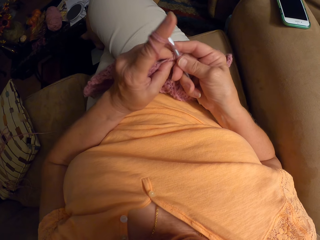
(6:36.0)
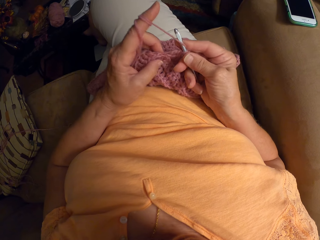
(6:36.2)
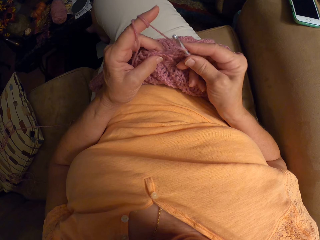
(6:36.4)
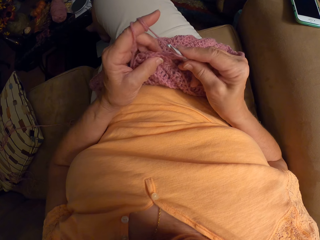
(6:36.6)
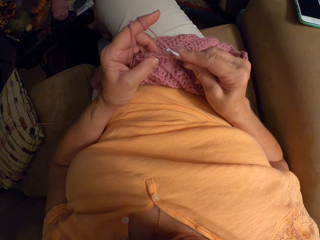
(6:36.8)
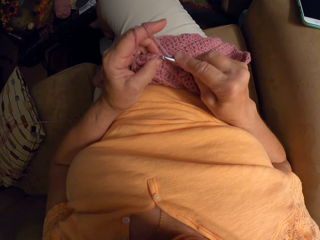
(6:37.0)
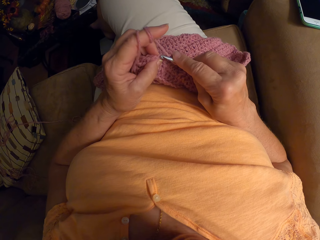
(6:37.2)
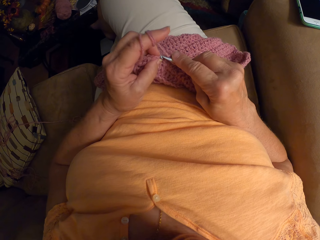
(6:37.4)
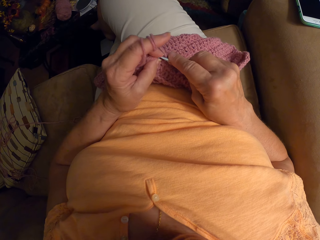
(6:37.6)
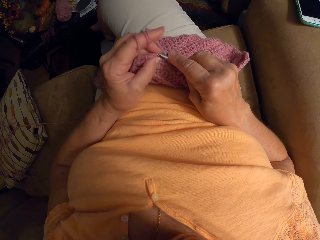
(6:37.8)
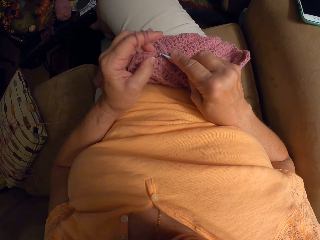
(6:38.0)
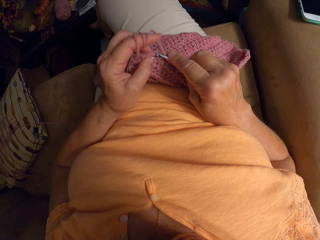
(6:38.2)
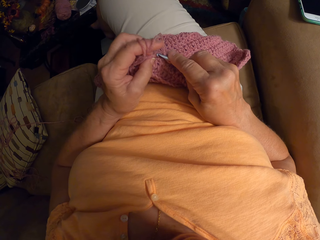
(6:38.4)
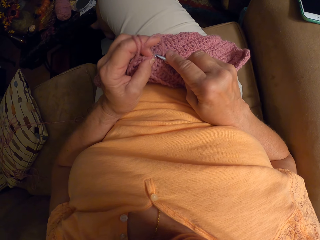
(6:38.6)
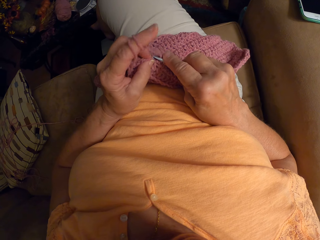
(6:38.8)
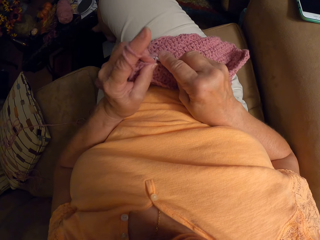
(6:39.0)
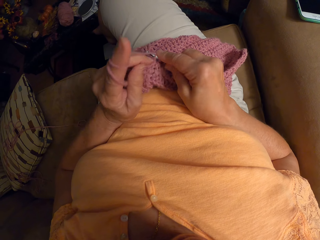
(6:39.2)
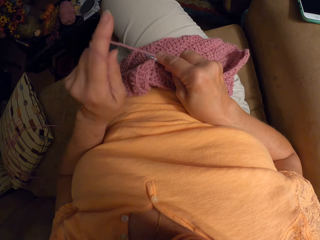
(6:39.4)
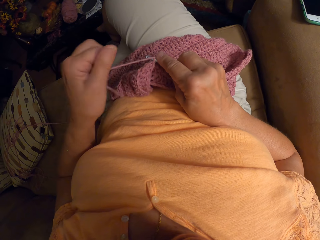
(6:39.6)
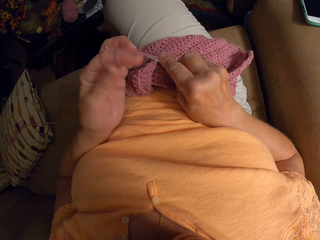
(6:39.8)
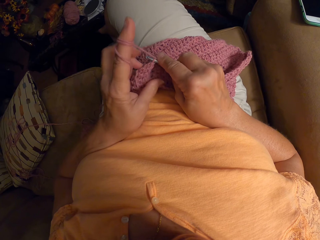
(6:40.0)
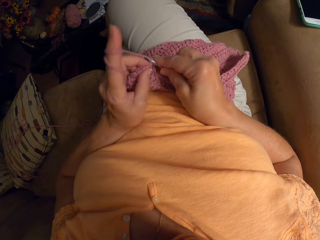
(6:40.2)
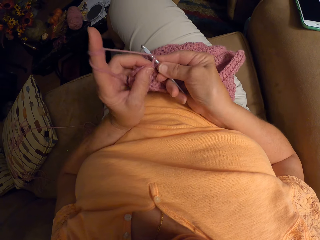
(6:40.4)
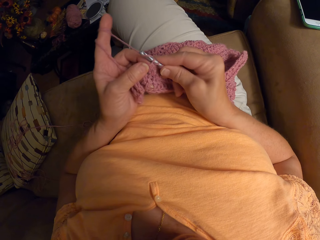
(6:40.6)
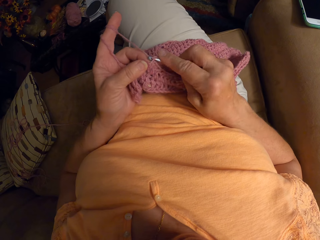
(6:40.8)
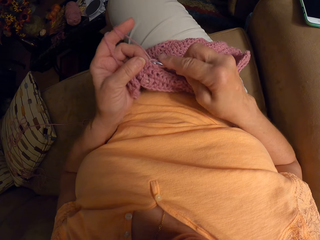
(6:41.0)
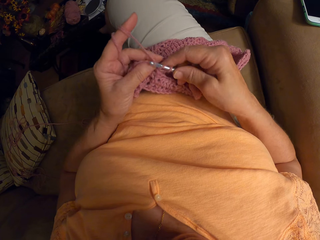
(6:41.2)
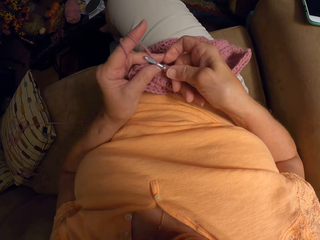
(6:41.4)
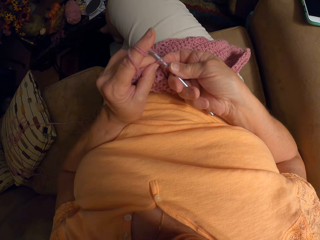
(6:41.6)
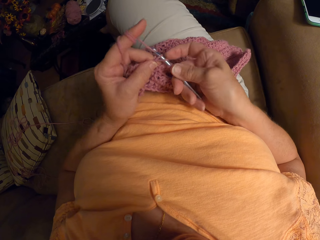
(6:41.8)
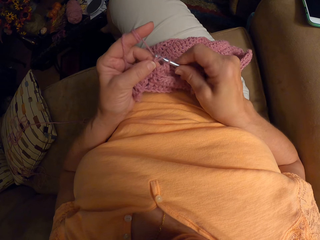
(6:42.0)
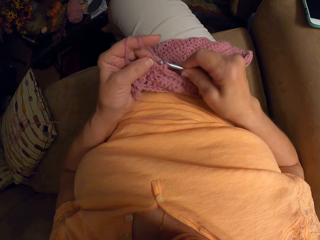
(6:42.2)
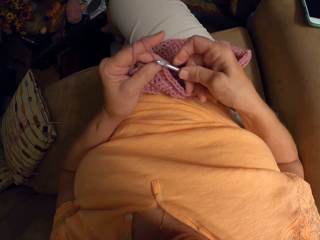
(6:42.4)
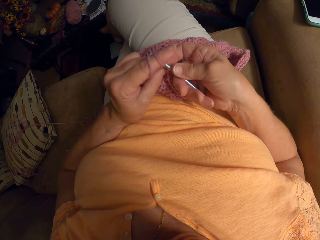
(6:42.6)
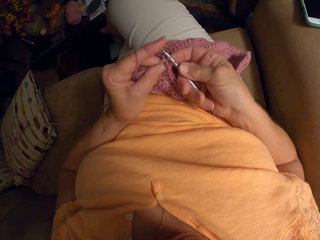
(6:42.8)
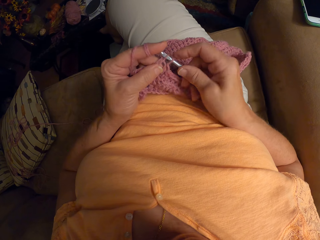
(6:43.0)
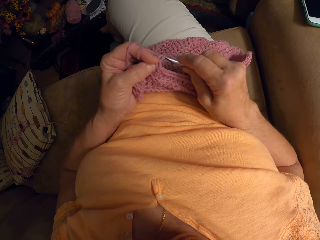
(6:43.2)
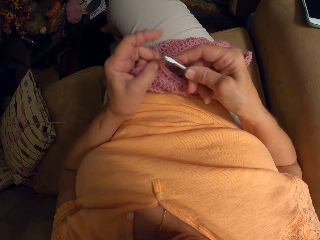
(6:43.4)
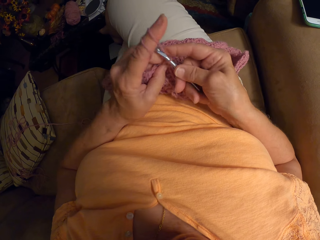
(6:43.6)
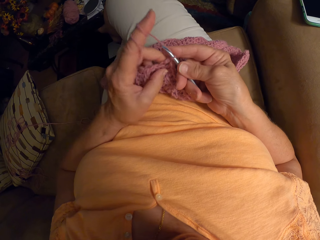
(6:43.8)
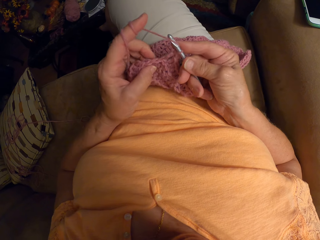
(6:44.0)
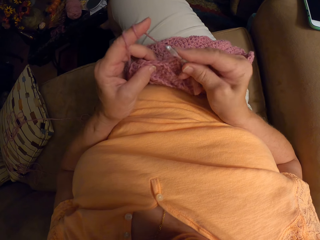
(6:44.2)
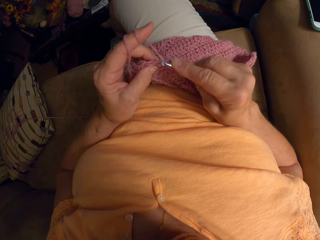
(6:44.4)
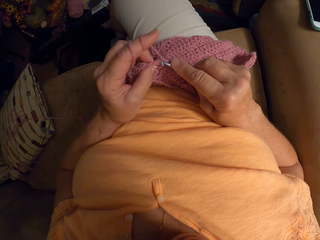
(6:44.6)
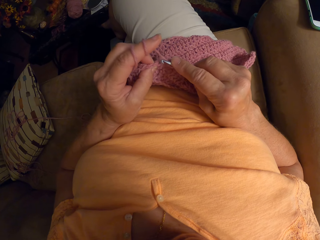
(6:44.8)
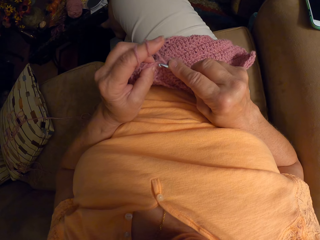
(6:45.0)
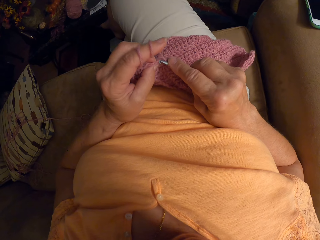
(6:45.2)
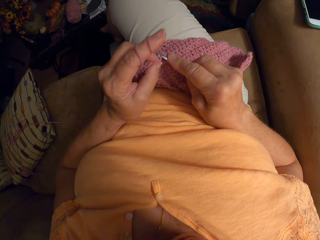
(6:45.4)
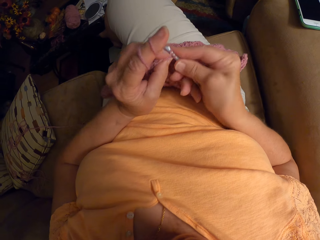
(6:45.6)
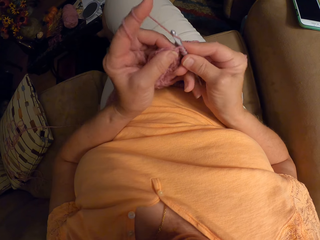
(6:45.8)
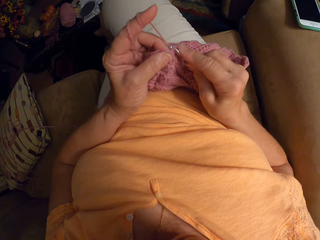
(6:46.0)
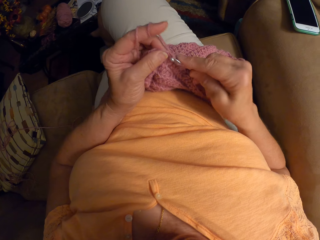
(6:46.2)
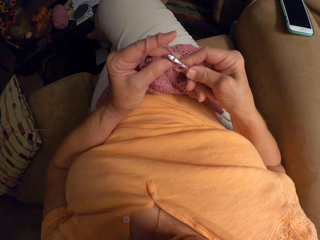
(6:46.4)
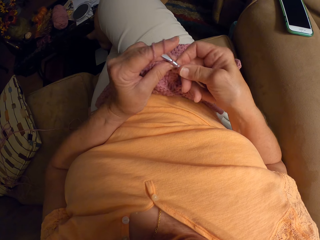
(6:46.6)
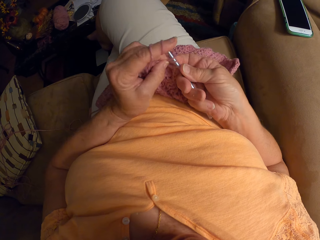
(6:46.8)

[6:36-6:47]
The camera wearer knits a garment using a knitting needle. She wraps the knitting yarn thread around her finger. She knits the garment using the knitting needle.

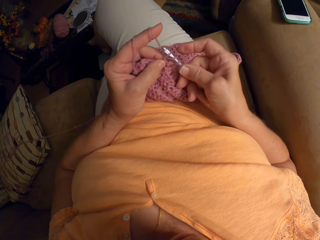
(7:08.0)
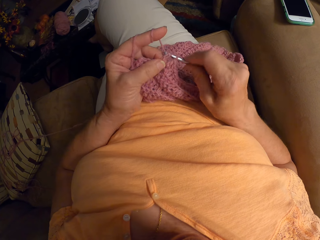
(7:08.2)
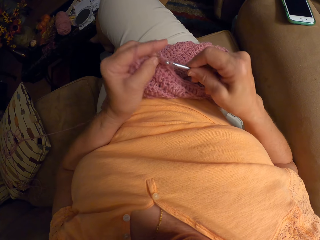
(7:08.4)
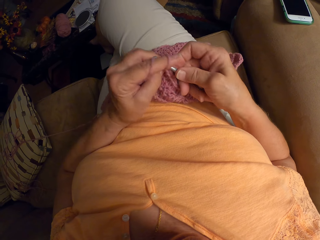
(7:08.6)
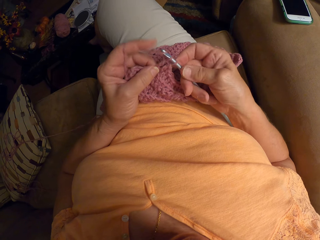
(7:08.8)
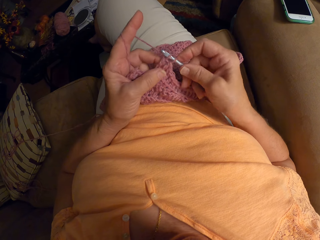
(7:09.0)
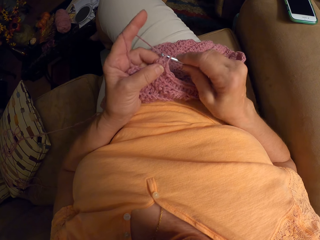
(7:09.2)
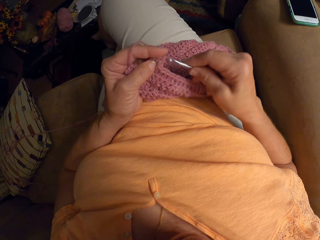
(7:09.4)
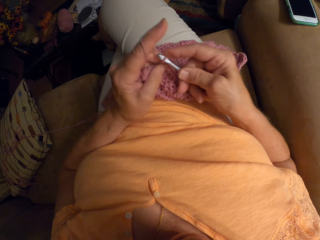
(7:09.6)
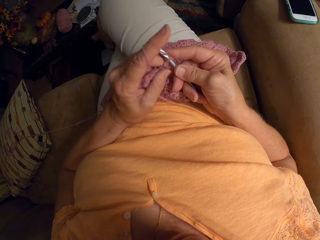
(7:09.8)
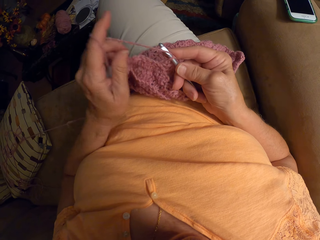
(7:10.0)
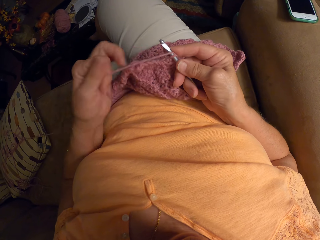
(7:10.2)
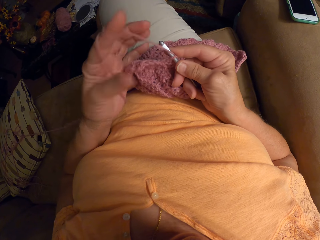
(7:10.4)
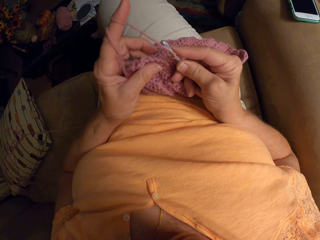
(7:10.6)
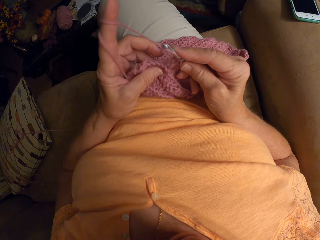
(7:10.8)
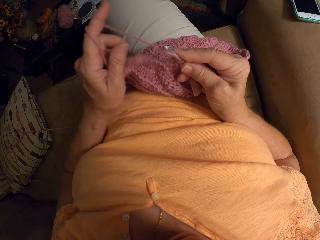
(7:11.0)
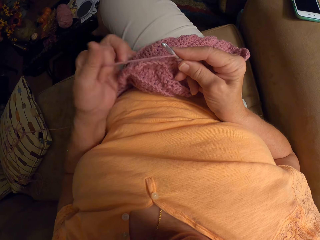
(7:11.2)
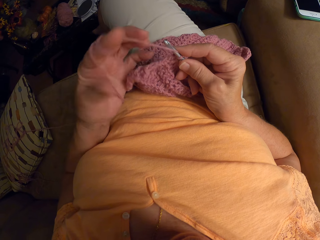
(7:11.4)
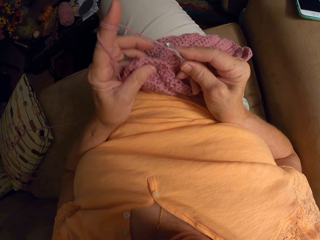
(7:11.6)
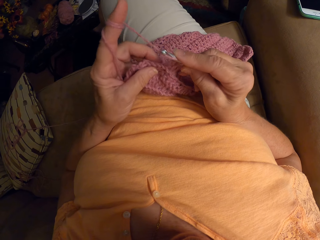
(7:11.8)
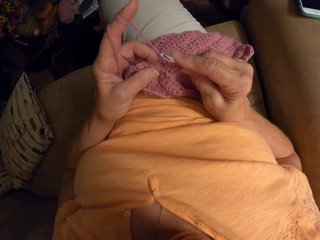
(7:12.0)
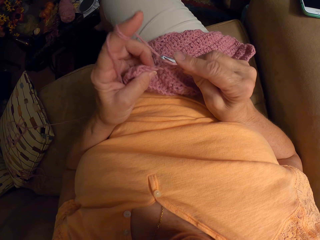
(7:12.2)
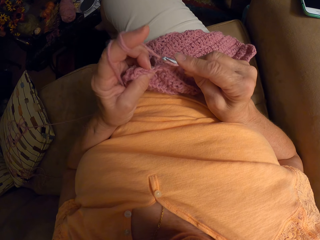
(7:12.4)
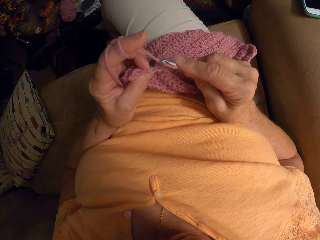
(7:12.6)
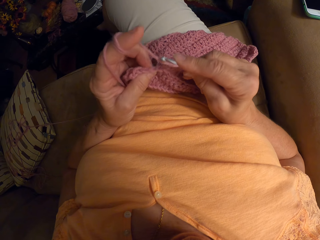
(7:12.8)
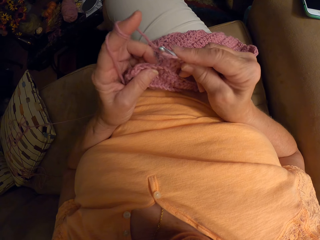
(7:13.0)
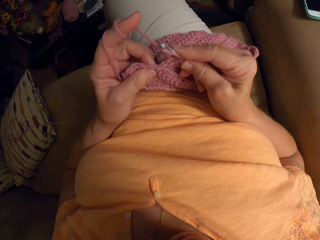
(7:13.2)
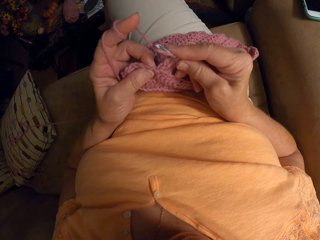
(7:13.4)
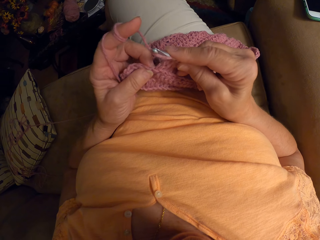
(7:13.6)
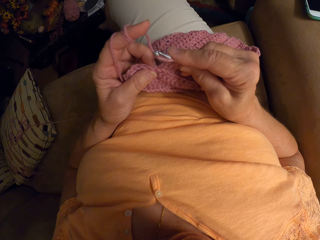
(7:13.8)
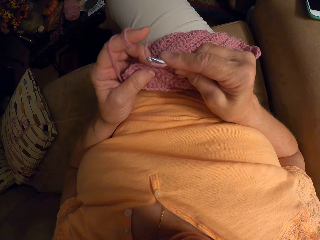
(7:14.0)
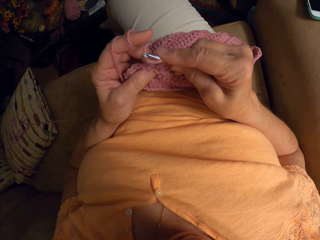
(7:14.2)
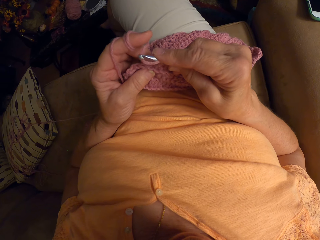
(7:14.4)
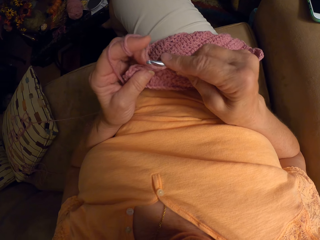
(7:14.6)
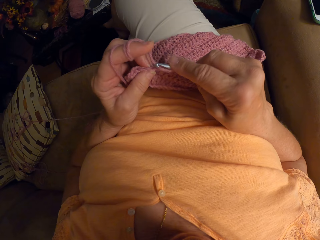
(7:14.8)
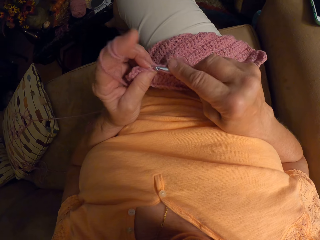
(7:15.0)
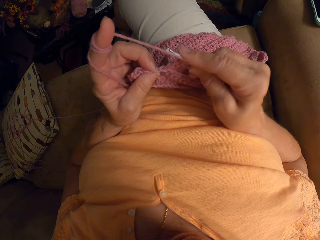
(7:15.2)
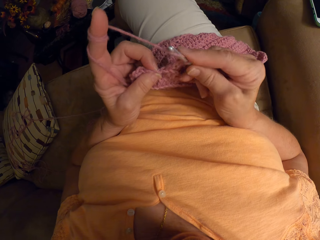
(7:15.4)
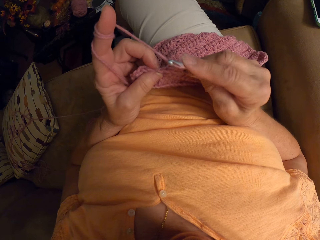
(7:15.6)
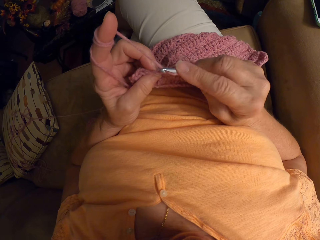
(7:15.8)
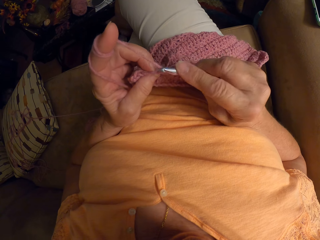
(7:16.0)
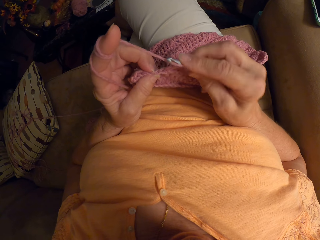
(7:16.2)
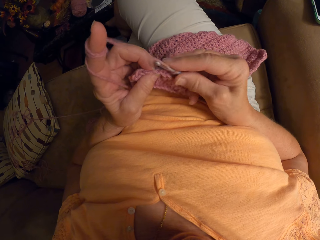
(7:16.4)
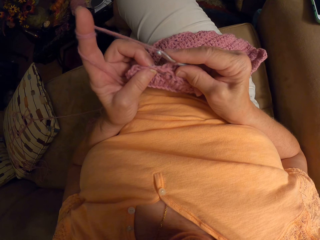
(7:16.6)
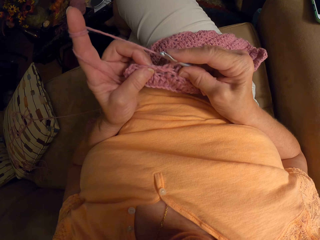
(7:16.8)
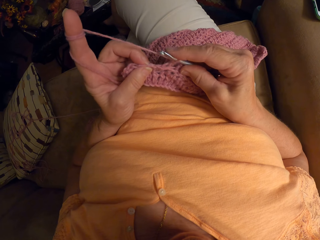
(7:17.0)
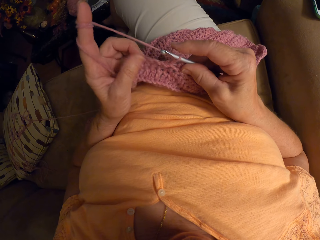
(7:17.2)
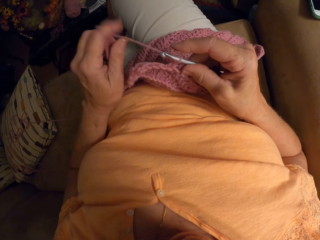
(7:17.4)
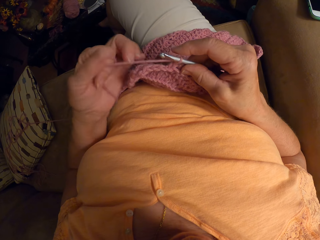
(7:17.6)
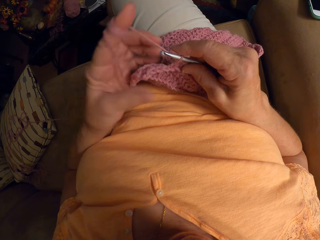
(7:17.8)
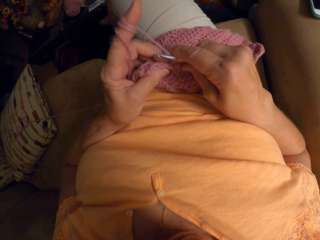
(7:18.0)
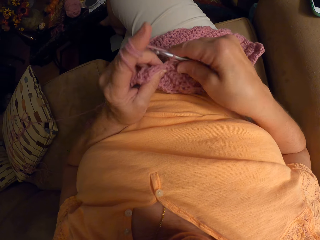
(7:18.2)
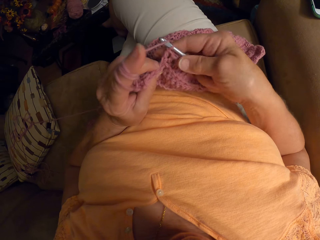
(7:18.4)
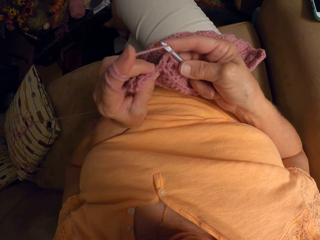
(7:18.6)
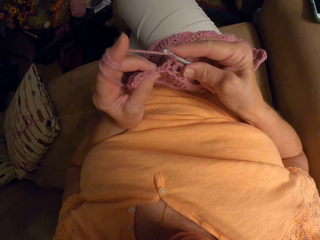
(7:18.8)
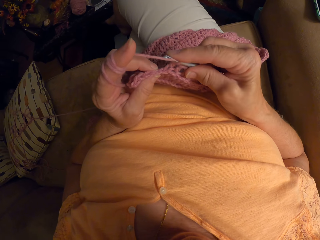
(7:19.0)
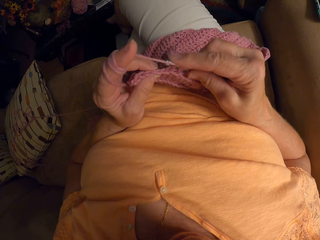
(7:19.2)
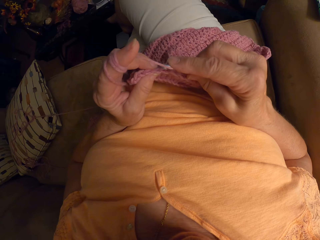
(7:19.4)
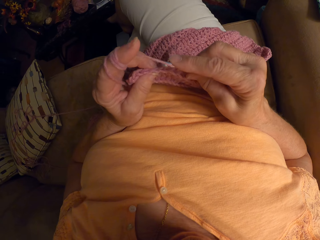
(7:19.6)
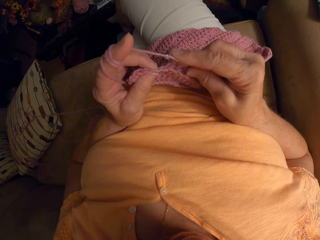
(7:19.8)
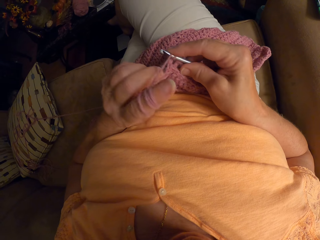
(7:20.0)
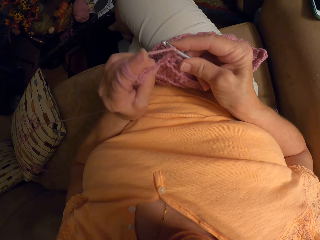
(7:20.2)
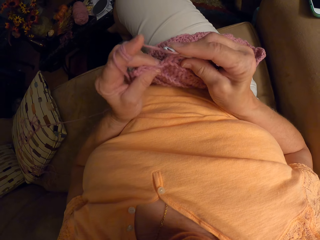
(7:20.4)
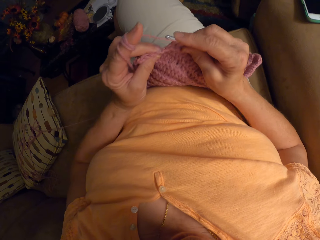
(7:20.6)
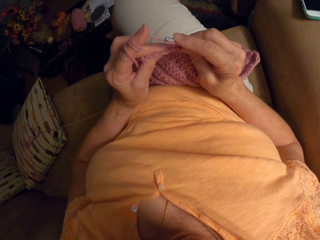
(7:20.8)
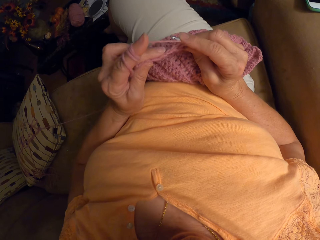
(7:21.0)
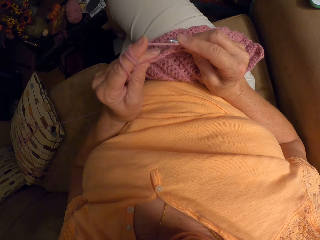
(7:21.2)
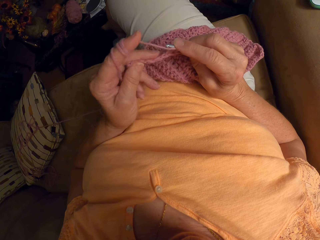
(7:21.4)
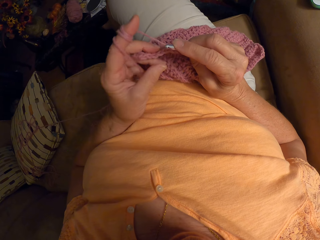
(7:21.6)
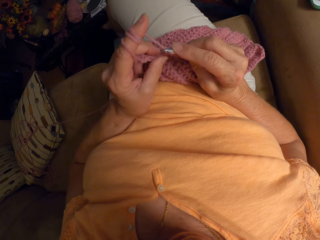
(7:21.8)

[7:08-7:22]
The camera wearer wraps the knitting yarn thread around a finger of her left hand. She knits a garment using a knitting needle.
